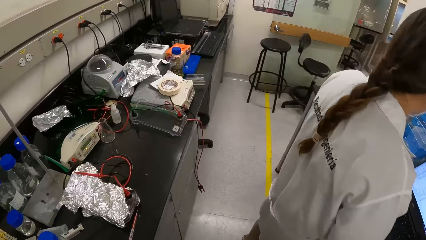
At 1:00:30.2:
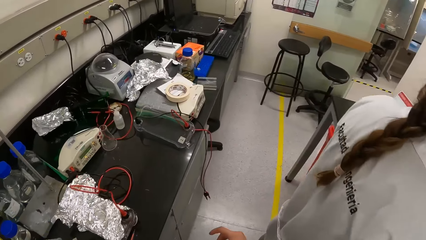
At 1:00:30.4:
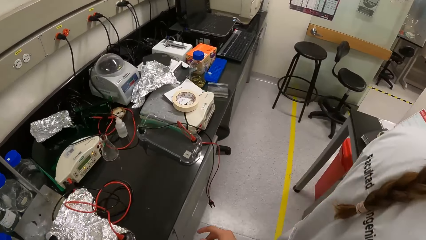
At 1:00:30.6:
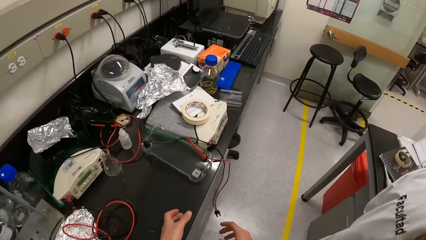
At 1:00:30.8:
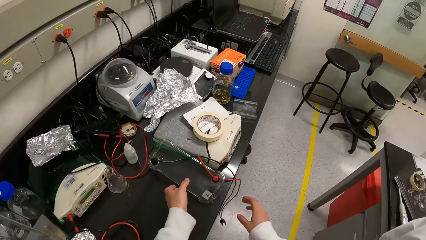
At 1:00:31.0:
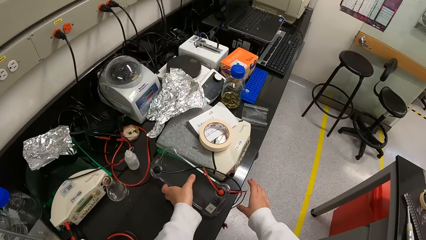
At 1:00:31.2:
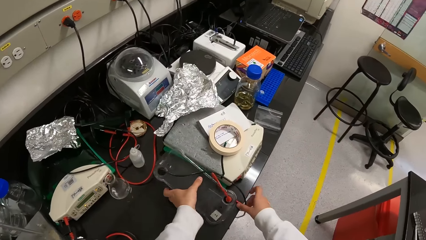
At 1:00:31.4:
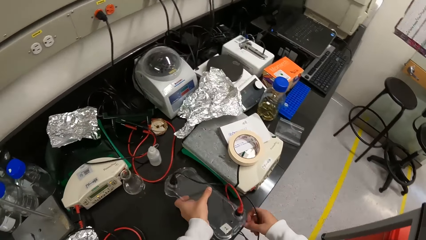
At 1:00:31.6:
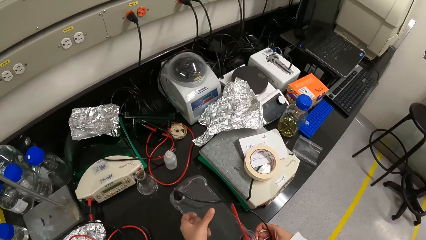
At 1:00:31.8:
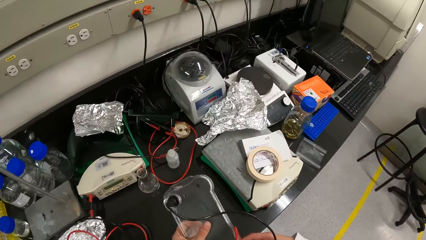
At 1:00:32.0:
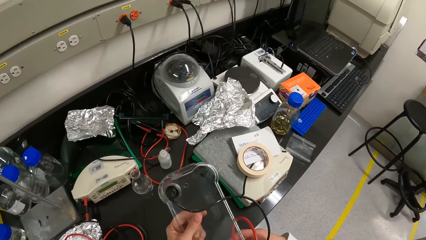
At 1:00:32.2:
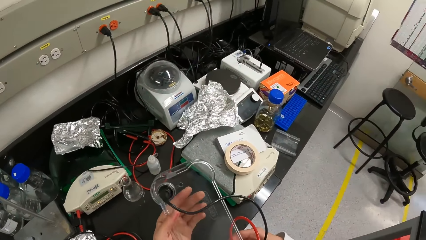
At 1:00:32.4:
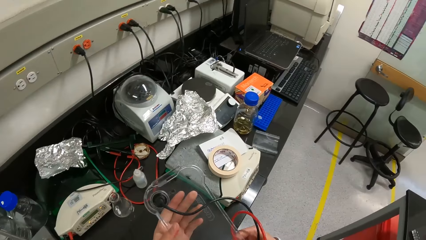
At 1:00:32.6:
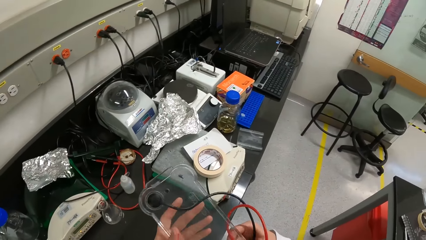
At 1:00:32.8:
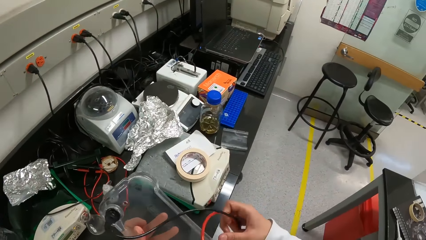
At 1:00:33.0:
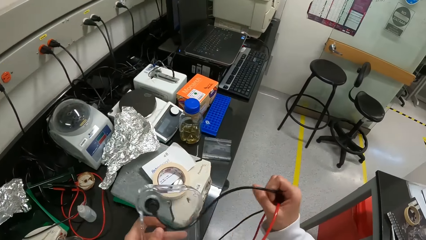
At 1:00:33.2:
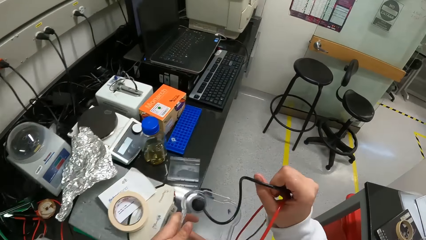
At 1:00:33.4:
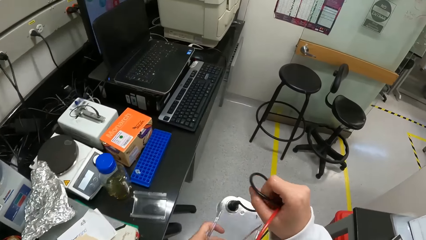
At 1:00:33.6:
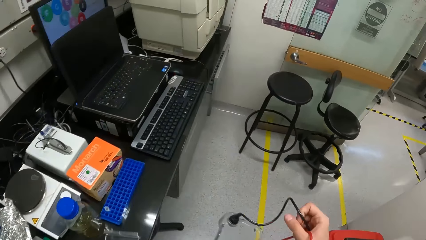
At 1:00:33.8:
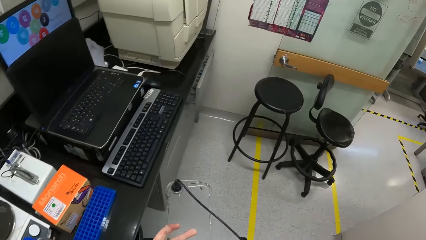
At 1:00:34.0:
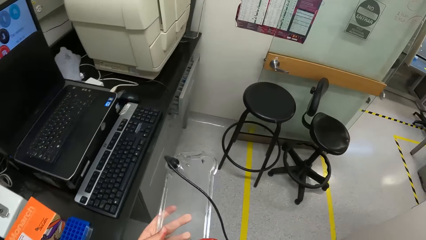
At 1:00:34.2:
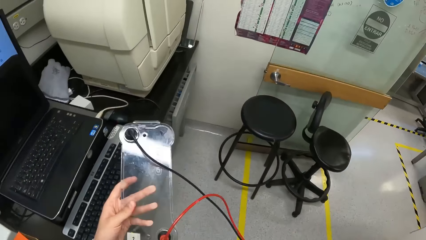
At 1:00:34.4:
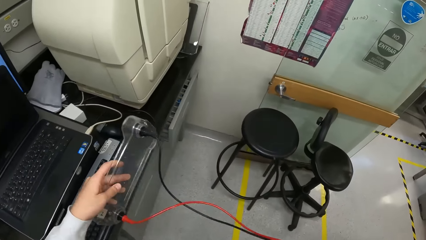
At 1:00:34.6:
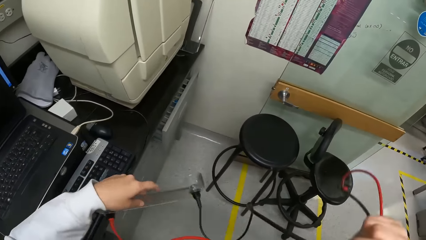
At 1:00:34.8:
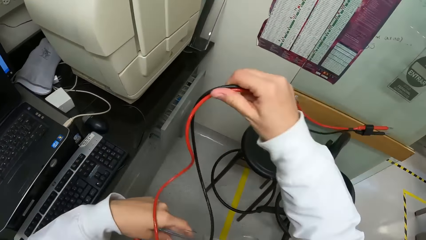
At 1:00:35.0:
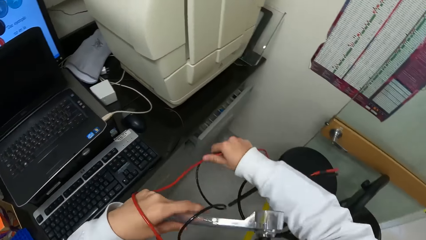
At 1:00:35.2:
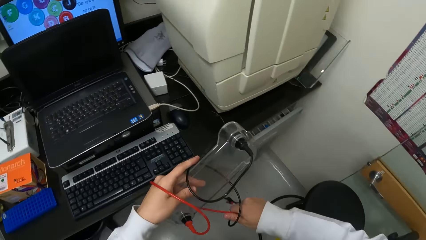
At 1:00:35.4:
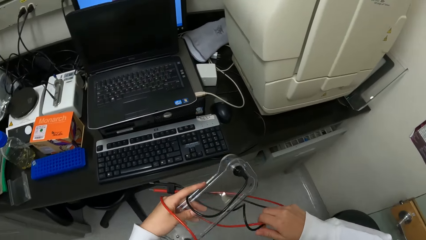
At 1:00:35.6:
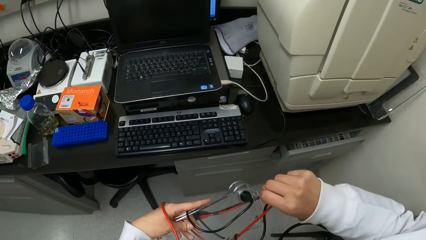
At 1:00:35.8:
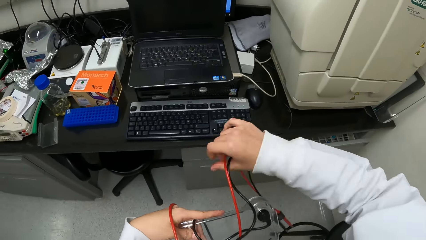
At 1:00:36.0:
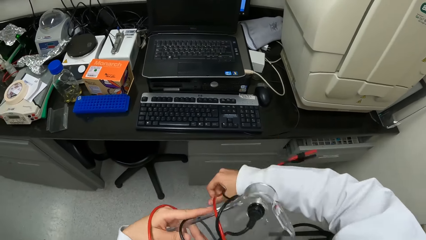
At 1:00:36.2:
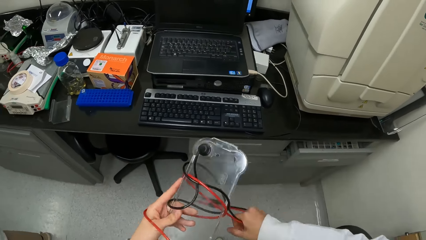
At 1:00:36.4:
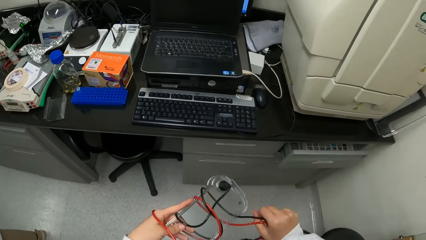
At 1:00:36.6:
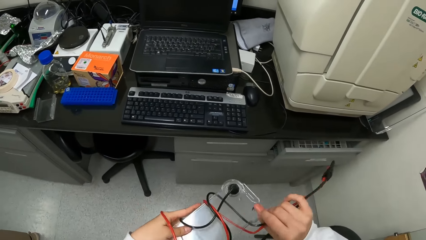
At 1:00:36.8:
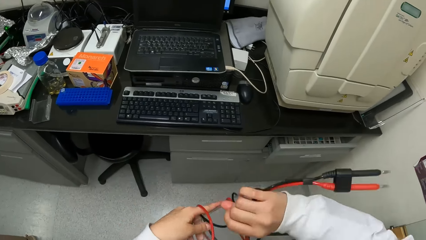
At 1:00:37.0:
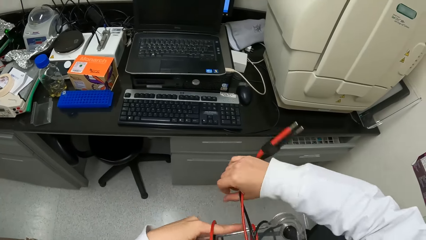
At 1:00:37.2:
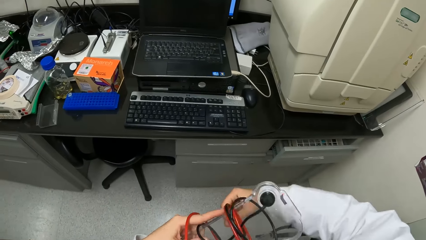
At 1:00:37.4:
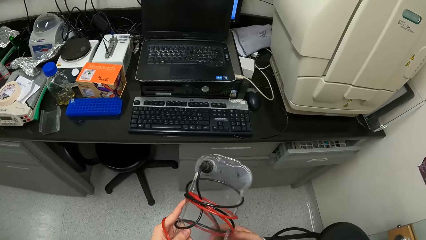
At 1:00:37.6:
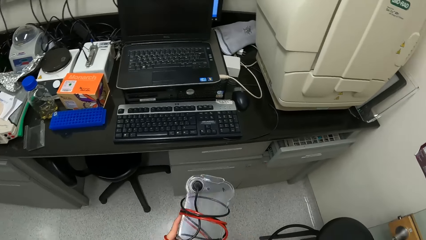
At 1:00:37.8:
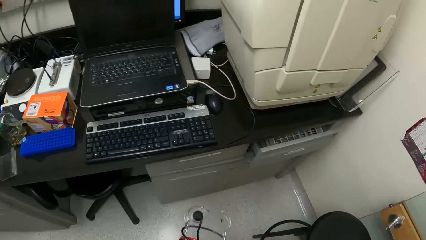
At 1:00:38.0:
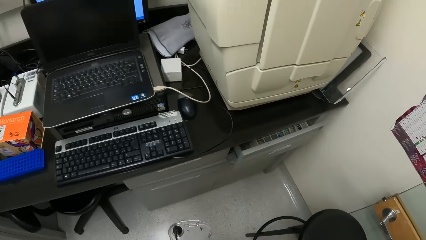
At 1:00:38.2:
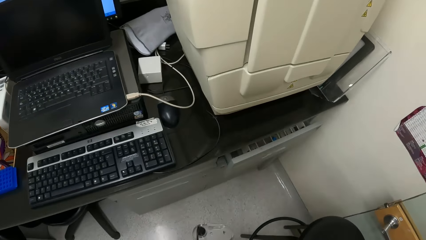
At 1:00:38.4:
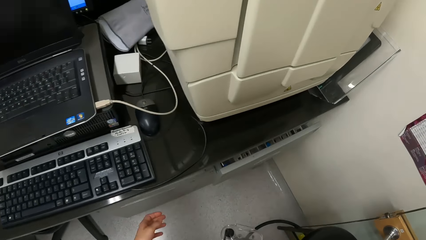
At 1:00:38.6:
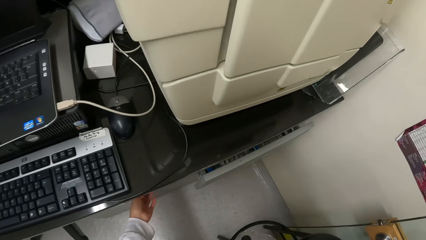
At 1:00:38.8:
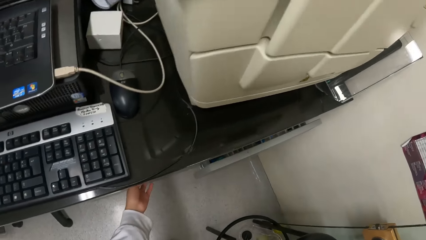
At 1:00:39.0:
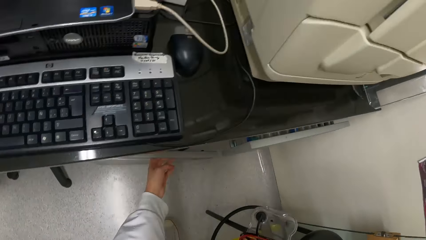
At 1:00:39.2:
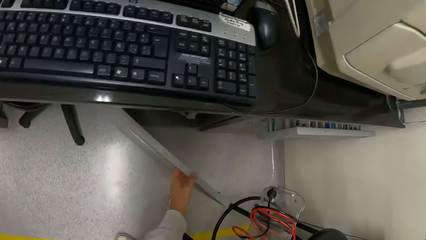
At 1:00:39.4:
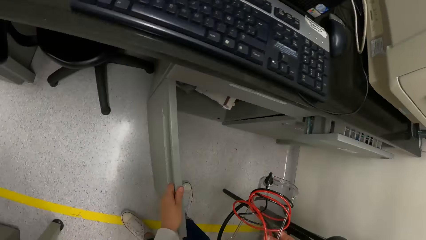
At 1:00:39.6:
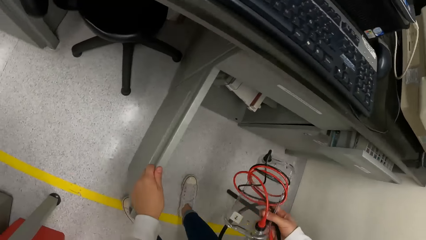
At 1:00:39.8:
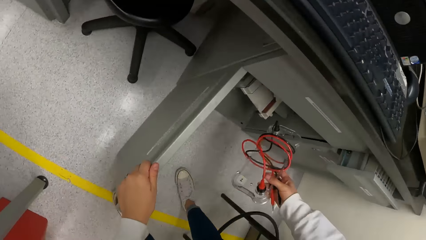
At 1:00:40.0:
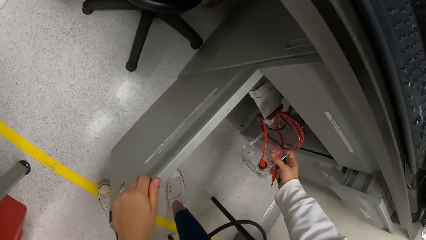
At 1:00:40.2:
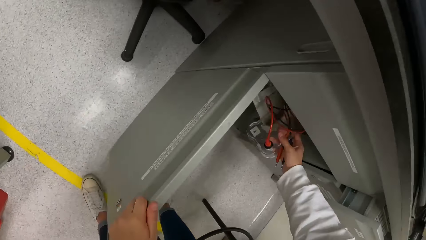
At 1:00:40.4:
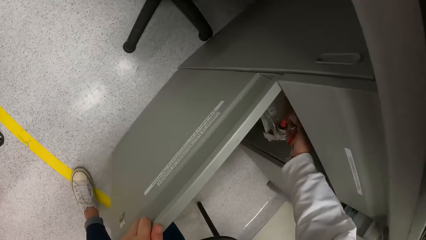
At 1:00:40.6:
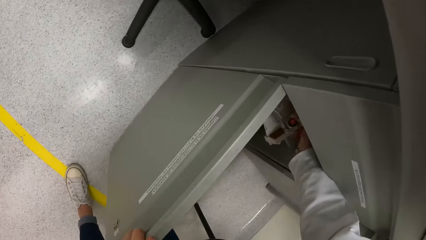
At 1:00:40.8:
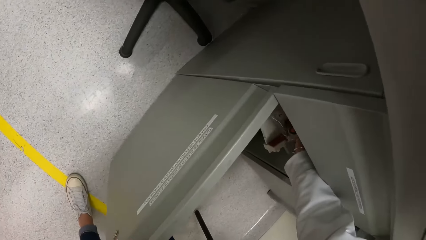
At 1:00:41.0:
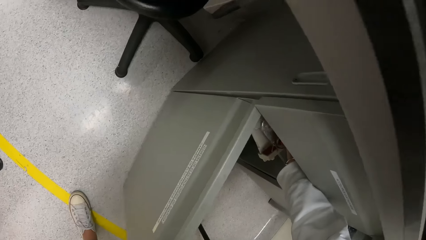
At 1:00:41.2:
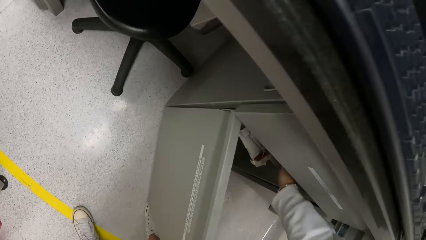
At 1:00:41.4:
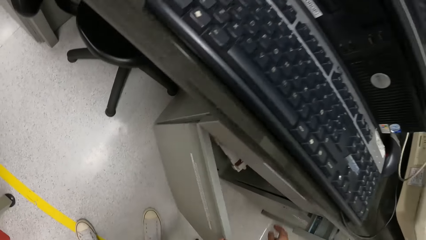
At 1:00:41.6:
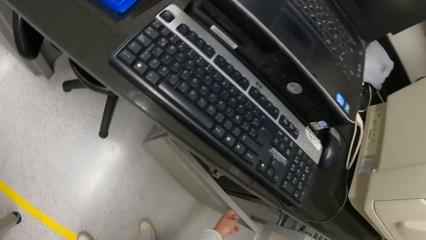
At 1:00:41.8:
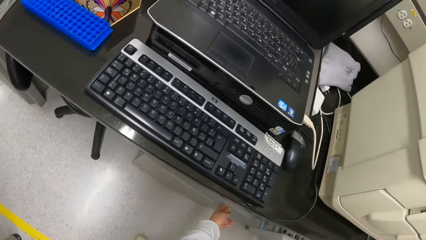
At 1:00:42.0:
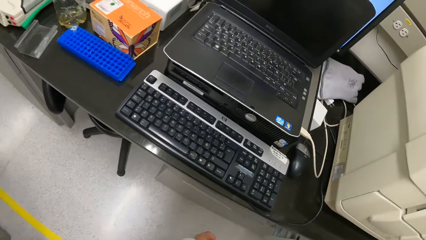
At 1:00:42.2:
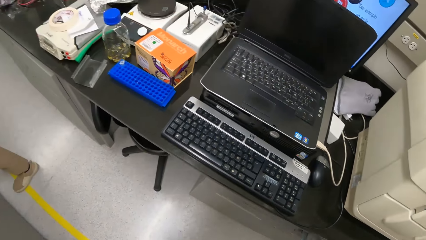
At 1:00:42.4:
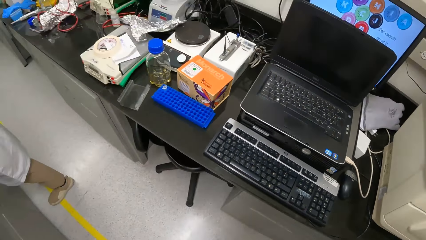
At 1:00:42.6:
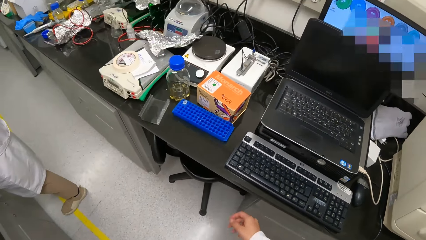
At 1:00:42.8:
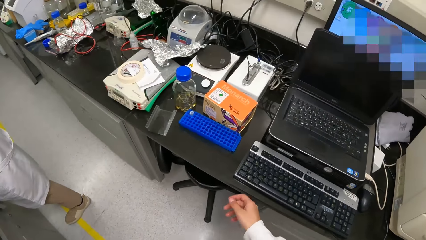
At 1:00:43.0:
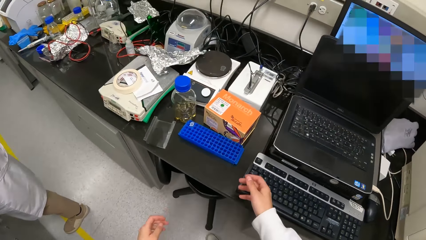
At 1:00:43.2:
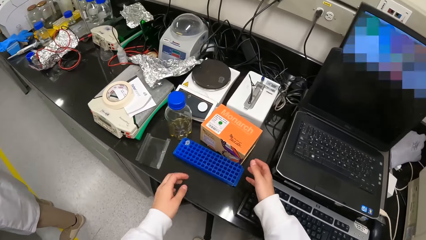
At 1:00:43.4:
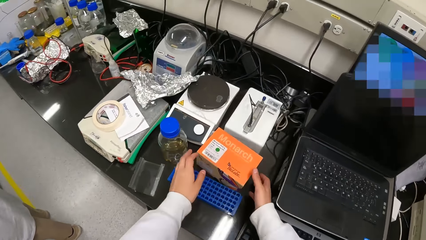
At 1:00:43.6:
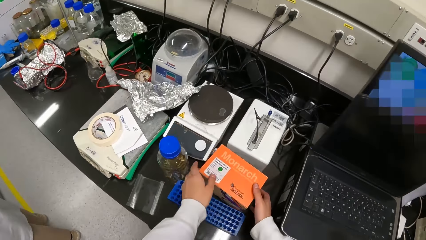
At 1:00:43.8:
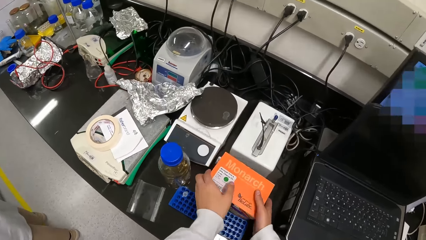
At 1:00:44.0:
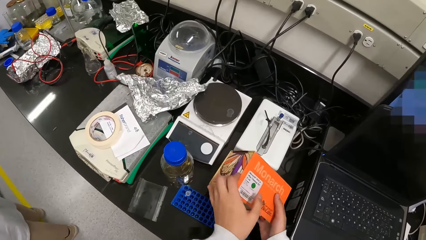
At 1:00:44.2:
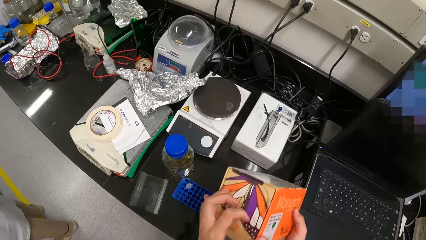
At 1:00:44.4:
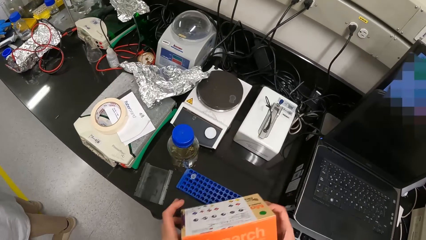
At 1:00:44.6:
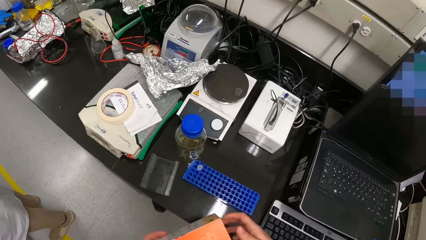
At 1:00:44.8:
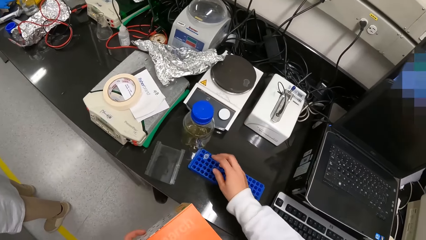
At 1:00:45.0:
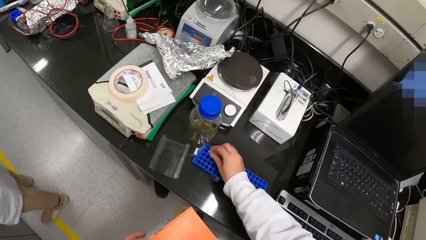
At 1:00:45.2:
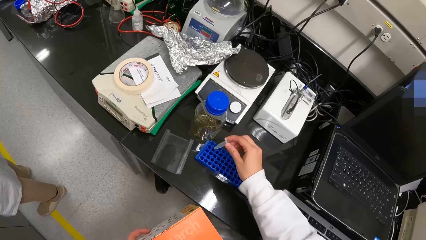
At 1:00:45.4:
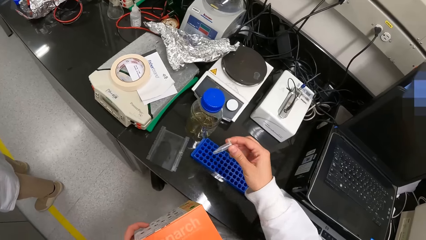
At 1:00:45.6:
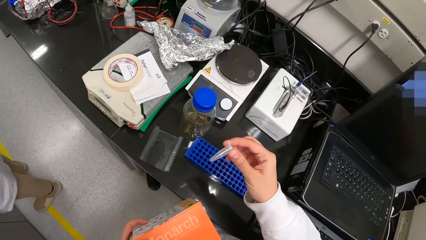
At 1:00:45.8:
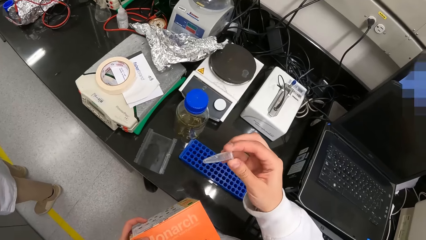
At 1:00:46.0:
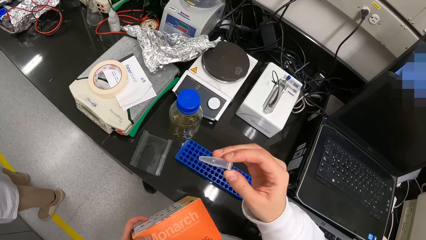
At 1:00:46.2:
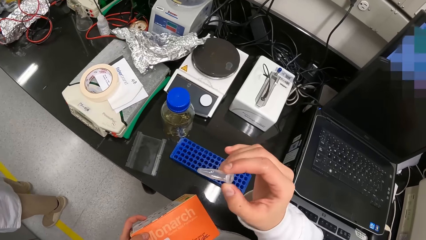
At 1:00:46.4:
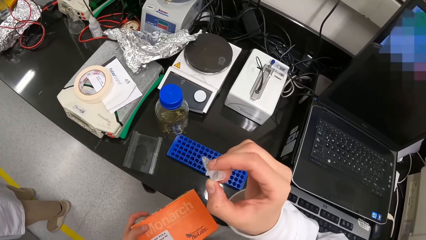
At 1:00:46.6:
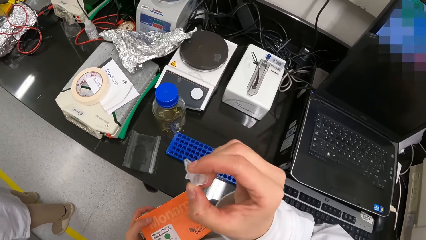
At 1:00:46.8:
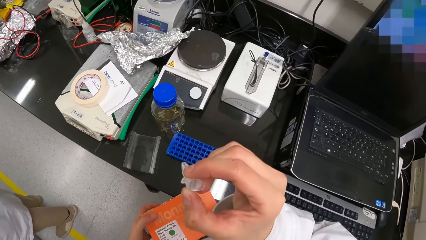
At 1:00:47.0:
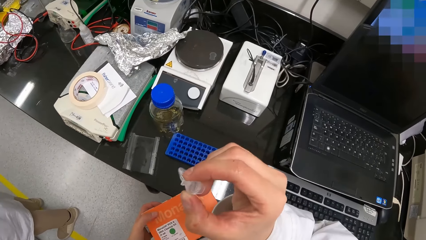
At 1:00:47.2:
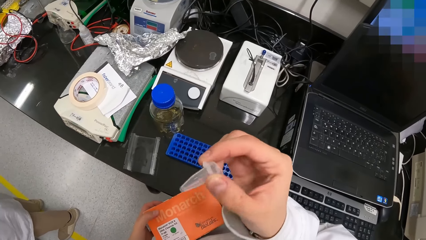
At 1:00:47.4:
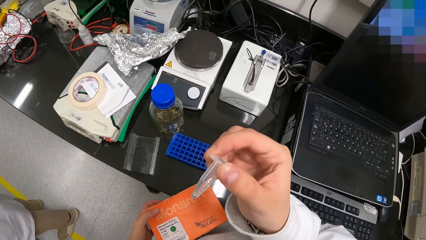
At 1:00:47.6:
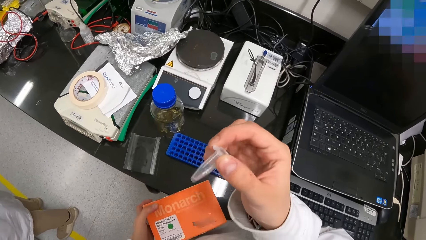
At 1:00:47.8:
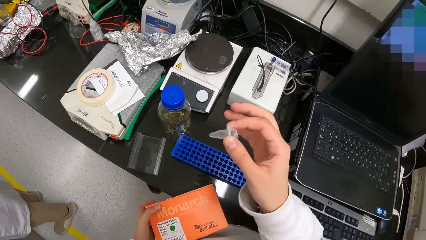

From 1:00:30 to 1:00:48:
The camera wearer picks up a container or multimeter on the counter top. They align cables on the container. They walk in the laboratory. They fold a wire. They wrap the cables on the container. They open a cabinet. They put the container in the cabinet. They close the cabinet. They walk in the laboratory. They pick up a box on the counter top. They pick up a dropper or test tube in a rack. They check the dropper.
